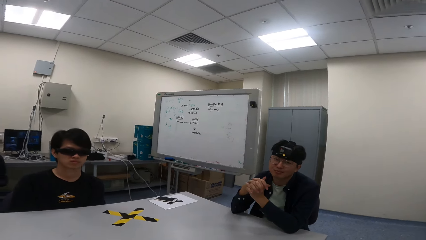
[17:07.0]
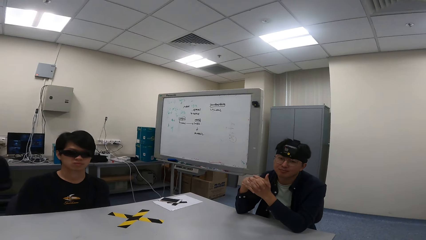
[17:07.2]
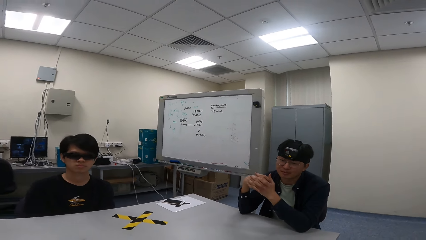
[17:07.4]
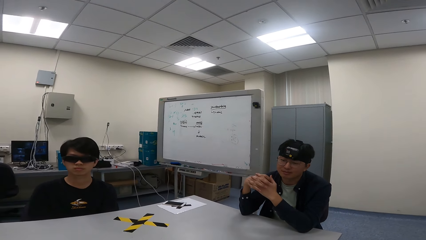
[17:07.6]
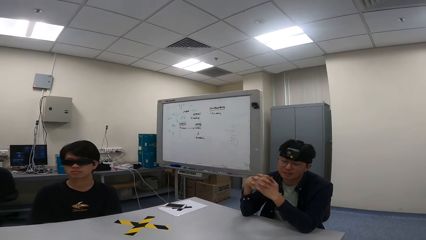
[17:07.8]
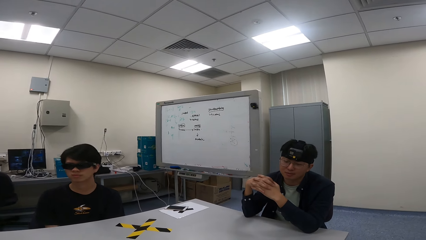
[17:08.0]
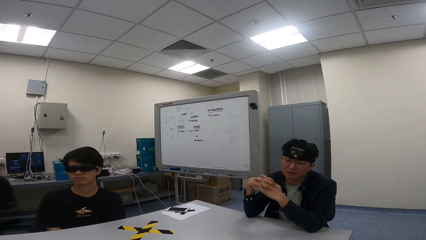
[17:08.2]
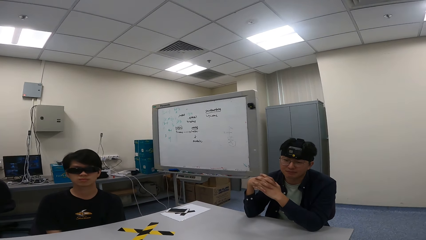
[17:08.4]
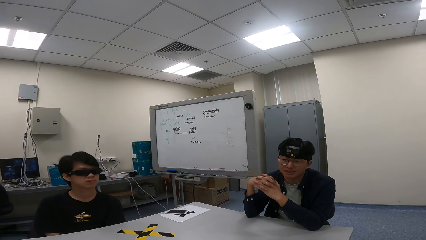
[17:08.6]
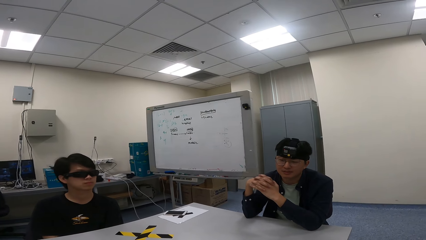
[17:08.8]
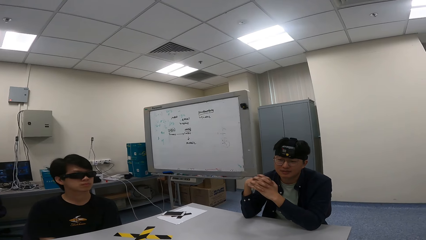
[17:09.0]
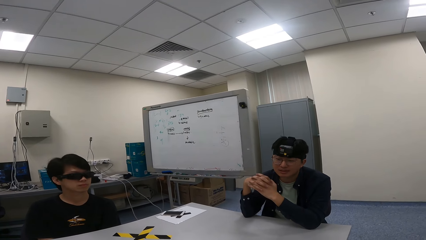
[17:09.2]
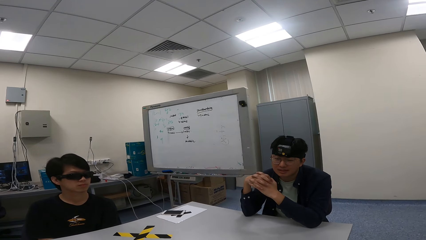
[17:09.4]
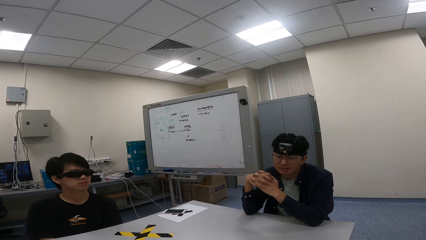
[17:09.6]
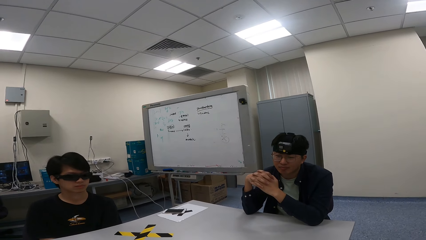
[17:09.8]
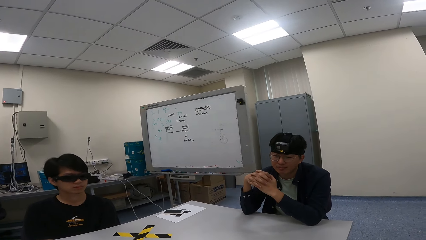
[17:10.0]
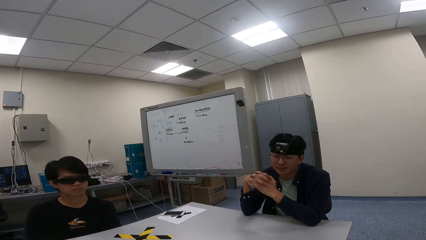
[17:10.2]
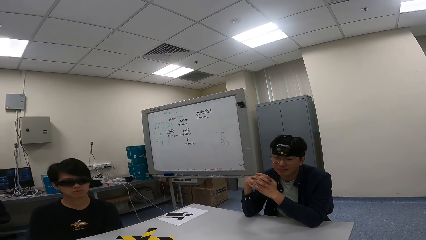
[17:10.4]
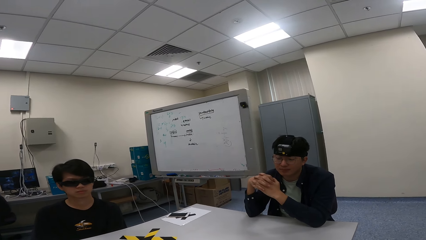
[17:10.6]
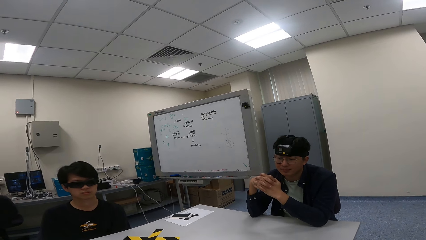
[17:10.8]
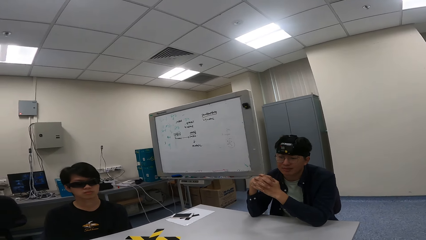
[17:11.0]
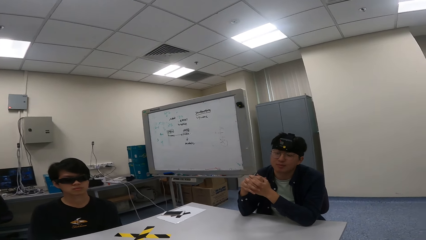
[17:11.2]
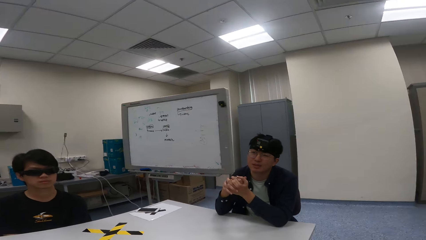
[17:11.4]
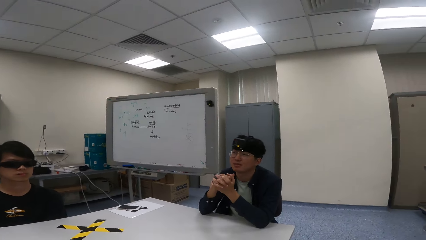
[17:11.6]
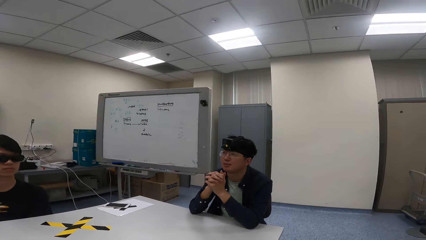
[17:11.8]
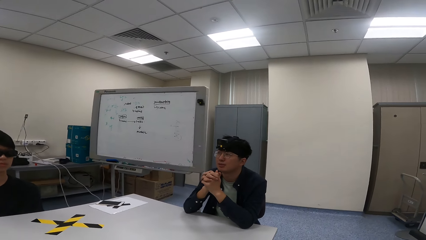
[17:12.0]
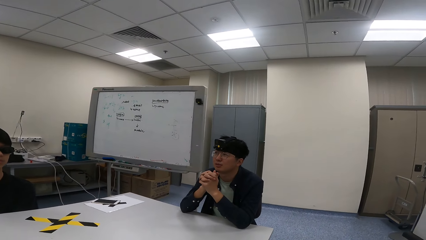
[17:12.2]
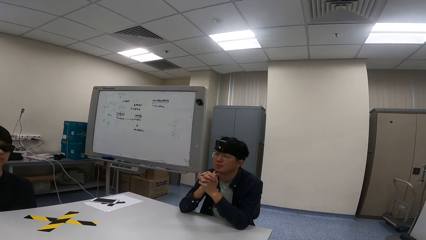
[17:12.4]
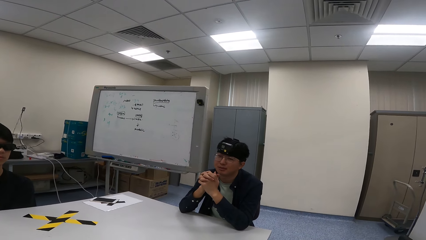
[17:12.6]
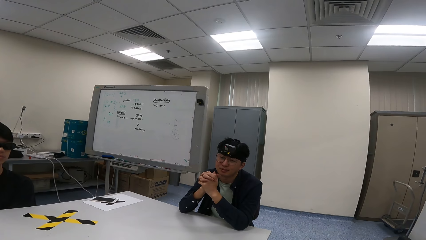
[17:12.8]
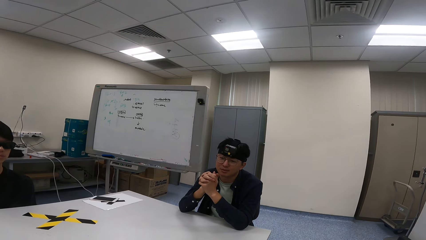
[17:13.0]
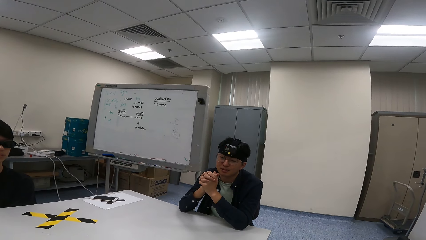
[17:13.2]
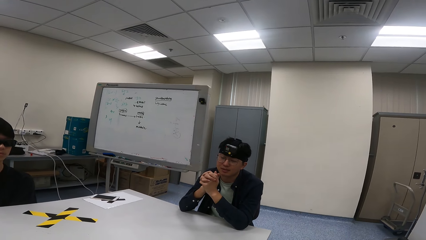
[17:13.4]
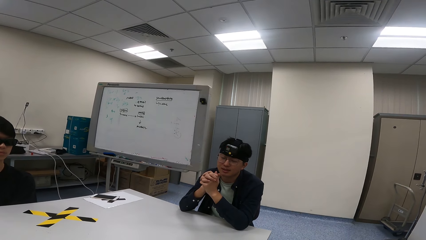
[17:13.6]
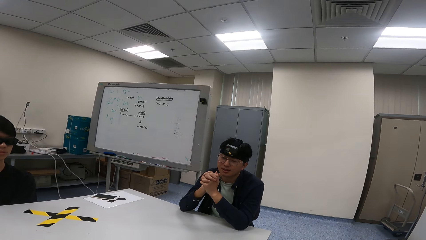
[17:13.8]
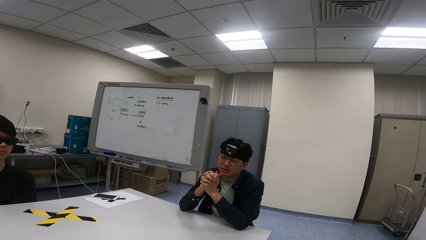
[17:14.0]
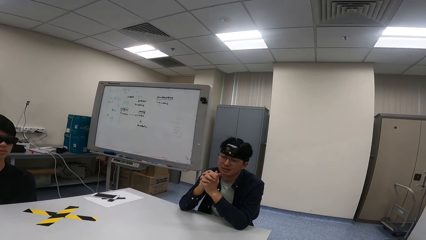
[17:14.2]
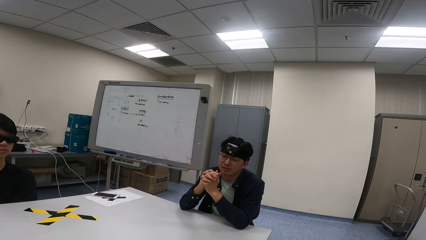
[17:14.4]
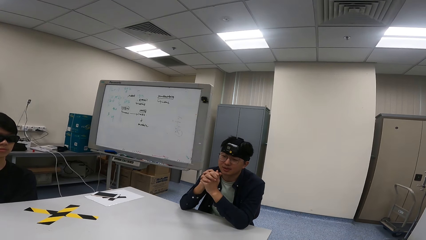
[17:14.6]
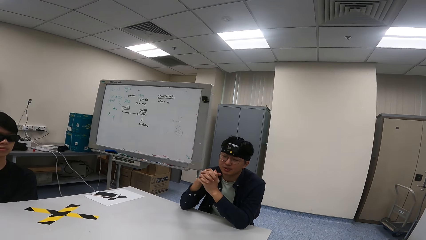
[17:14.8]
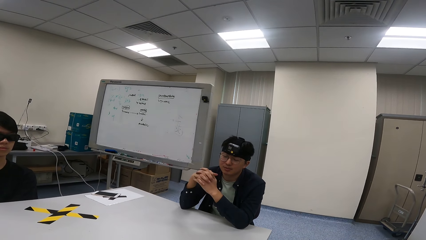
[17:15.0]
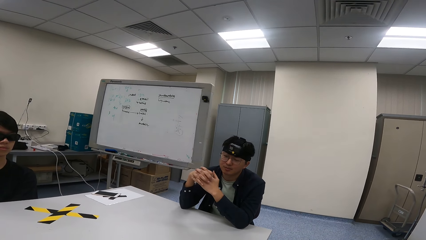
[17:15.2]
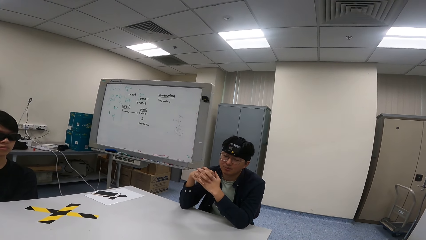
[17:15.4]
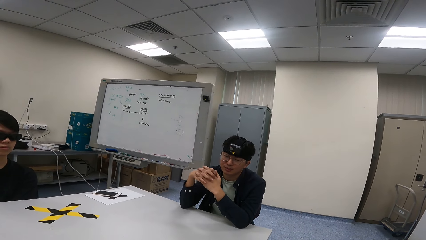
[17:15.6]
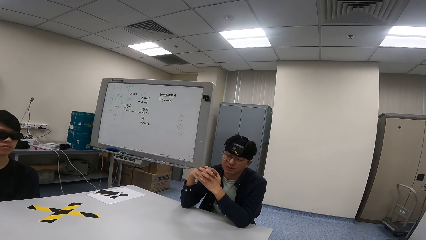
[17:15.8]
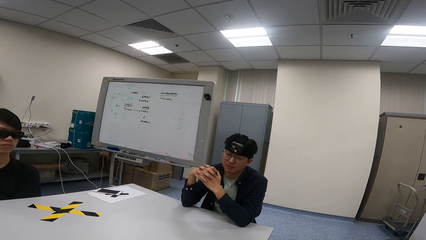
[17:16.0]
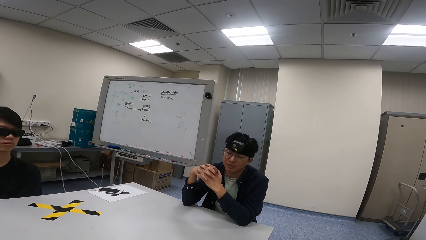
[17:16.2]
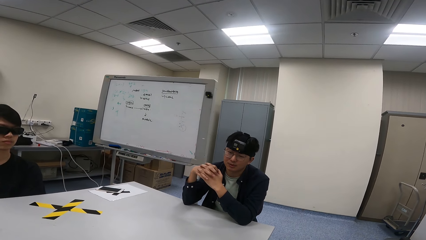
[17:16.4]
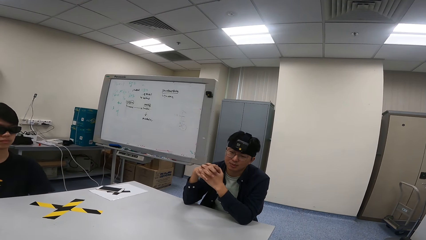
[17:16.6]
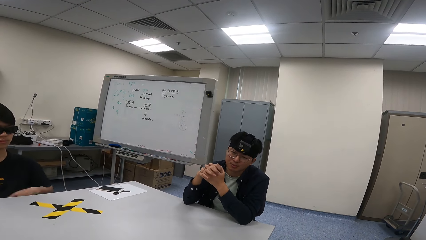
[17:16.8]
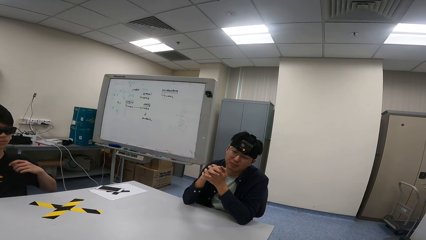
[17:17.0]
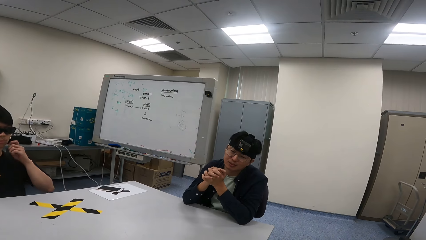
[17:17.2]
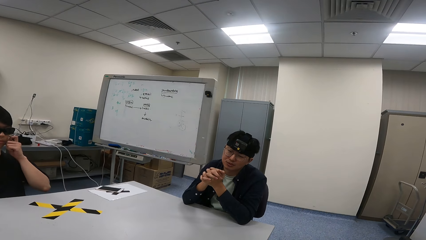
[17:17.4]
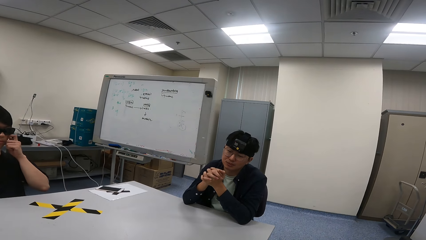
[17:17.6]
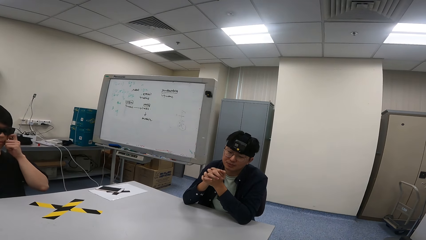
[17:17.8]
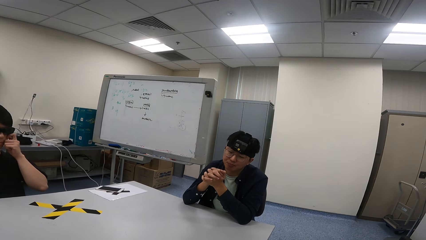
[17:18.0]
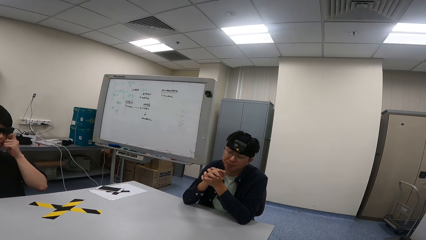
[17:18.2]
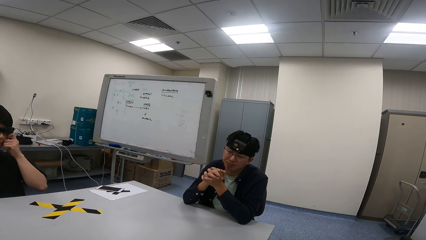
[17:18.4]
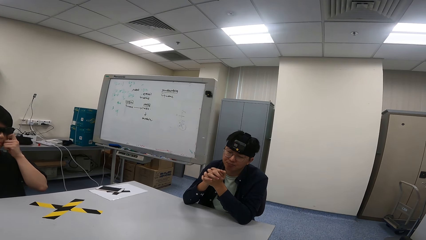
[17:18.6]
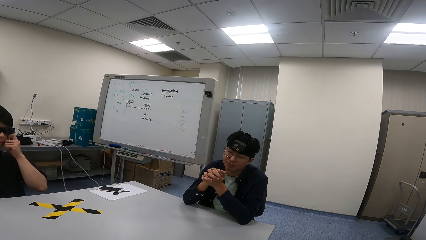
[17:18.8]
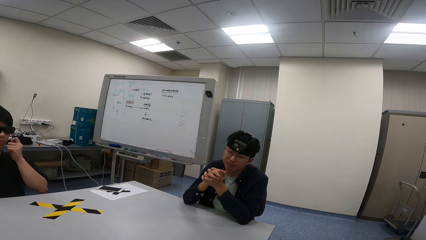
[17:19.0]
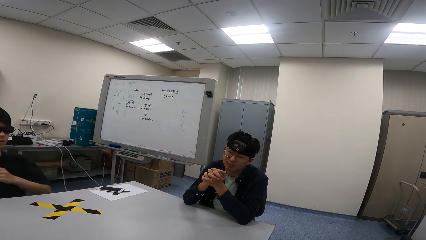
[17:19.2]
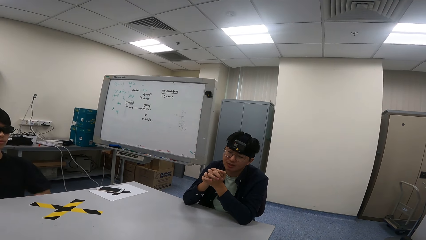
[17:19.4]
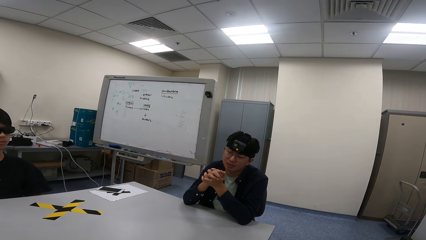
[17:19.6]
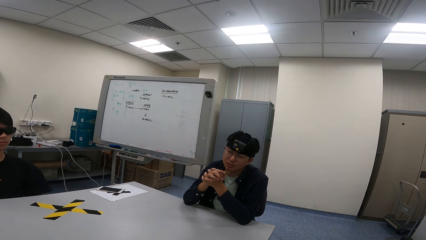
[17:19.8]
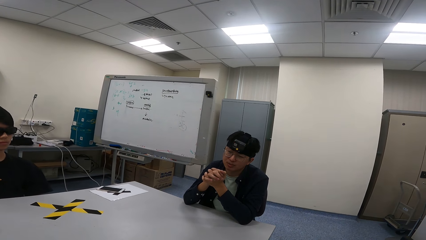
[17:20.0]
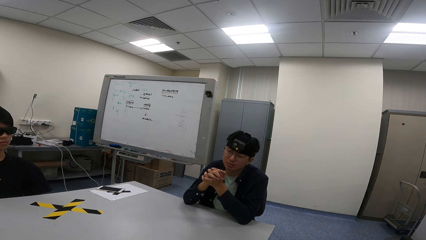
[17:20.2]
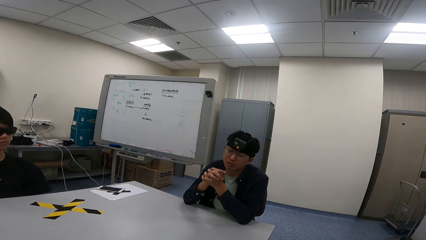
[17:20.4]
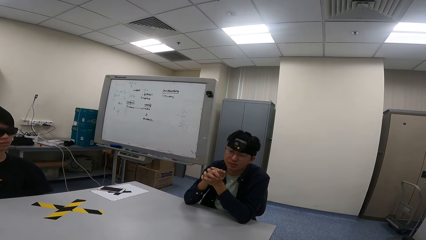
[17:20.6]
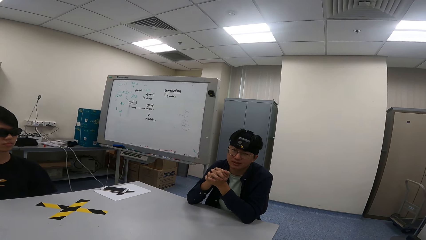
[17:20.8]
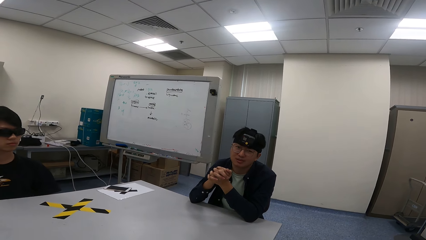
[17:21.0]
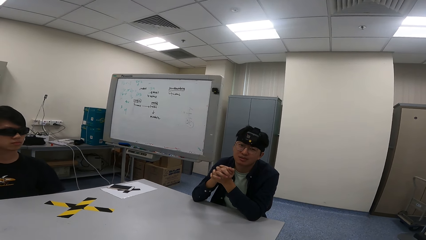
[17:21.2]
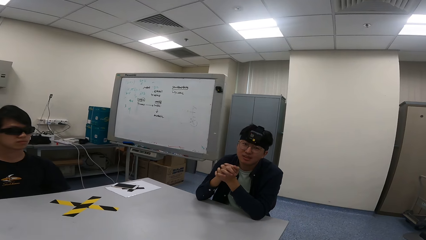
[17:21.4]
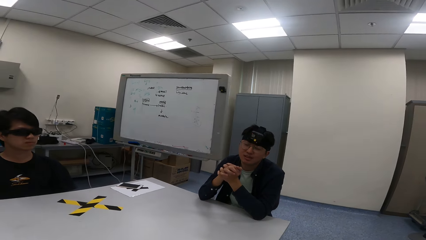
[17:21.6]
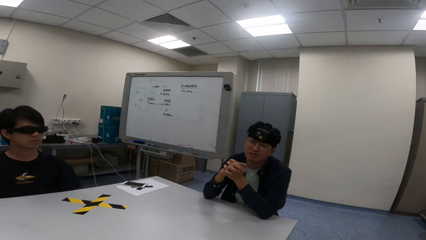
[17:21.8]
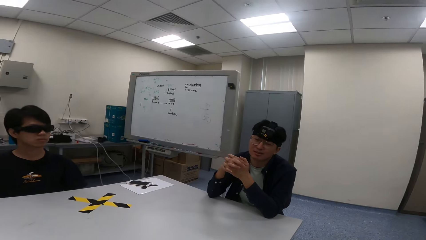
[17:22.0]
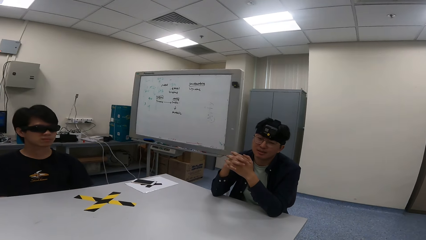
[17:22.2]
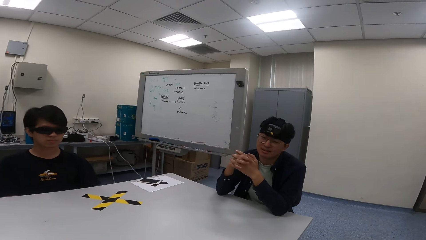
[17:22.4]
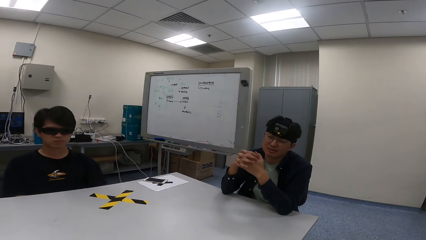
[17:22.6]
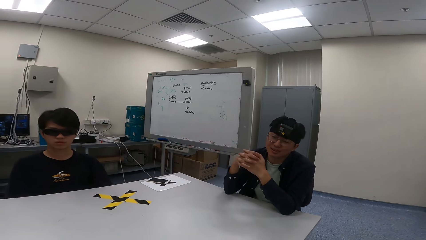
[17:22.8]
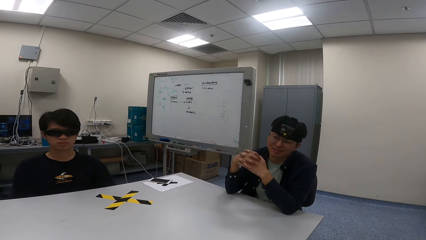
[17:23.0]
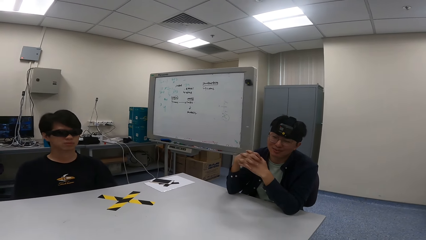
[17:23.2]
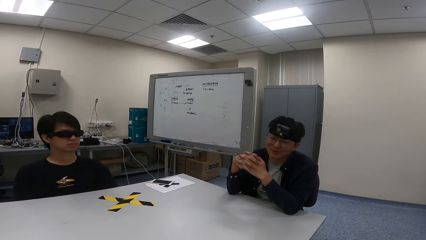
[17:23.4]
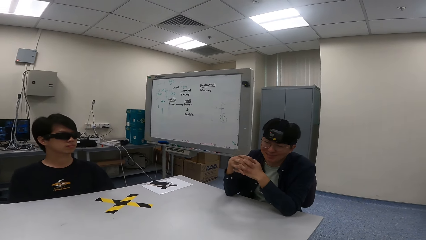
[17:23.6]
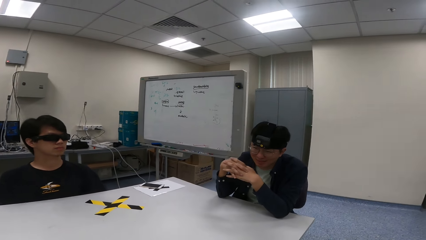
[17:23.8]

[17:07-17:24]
A person nods the head and touches the face.
